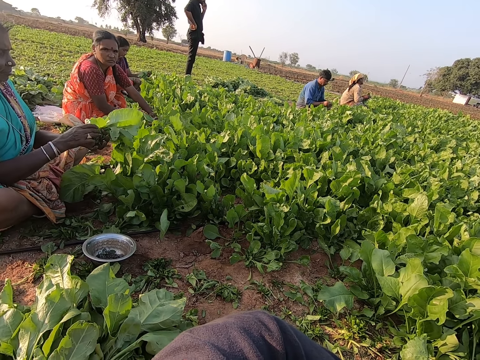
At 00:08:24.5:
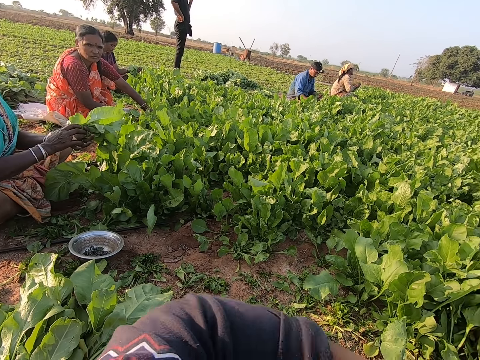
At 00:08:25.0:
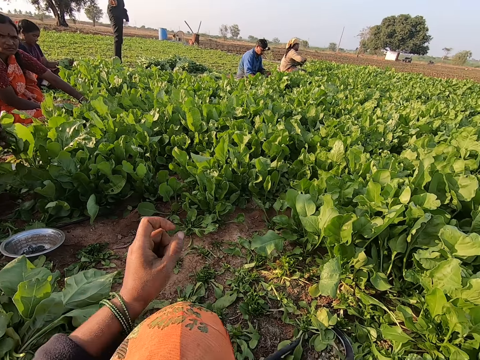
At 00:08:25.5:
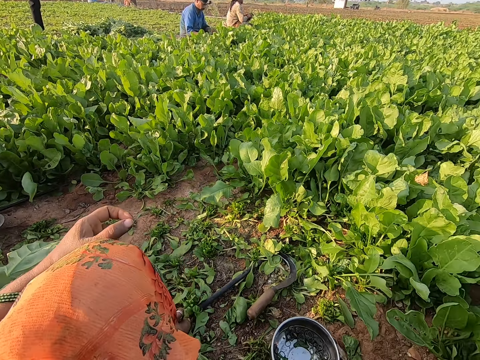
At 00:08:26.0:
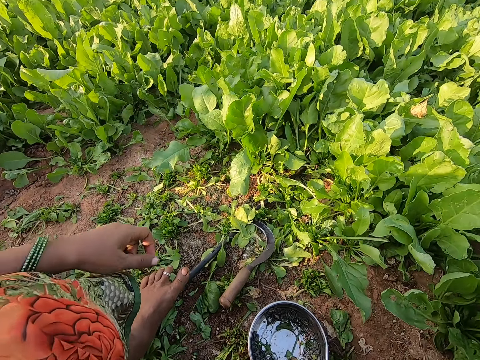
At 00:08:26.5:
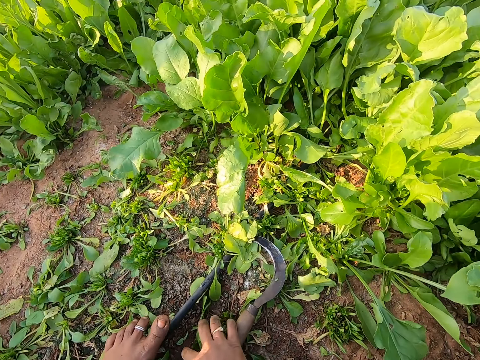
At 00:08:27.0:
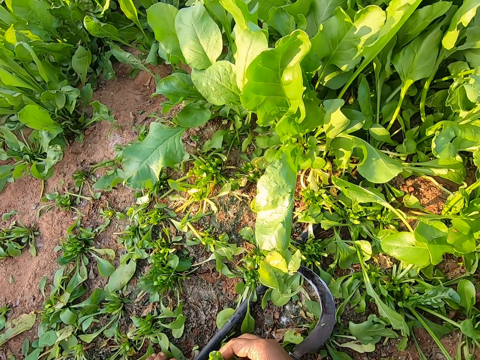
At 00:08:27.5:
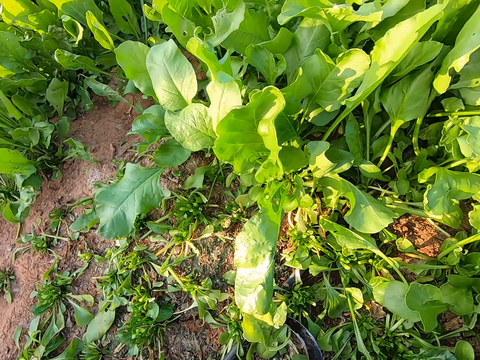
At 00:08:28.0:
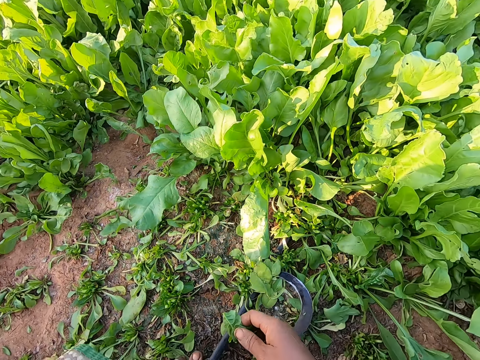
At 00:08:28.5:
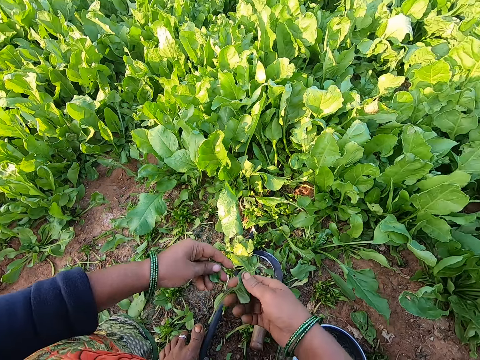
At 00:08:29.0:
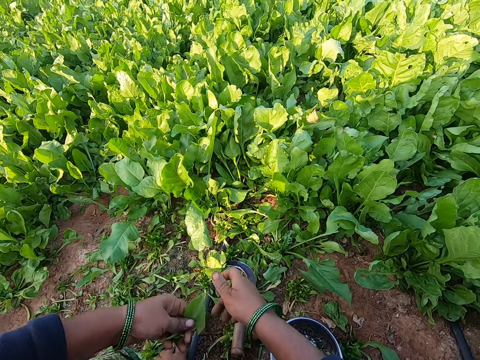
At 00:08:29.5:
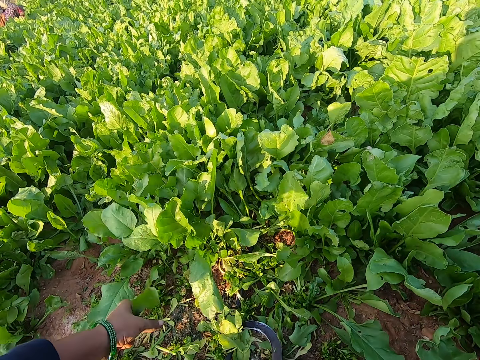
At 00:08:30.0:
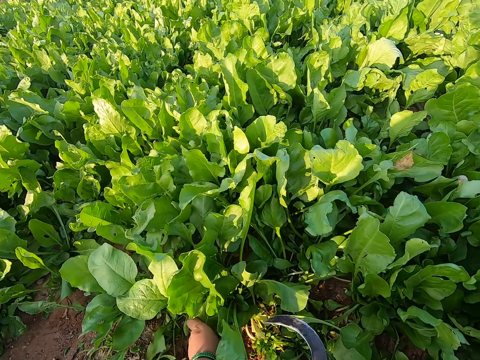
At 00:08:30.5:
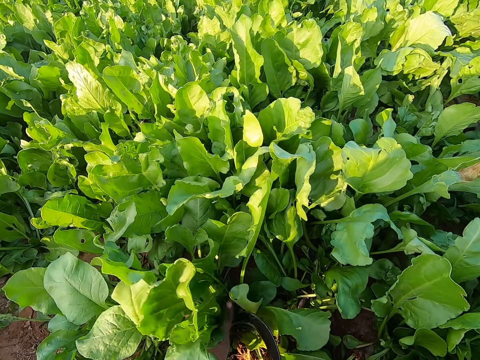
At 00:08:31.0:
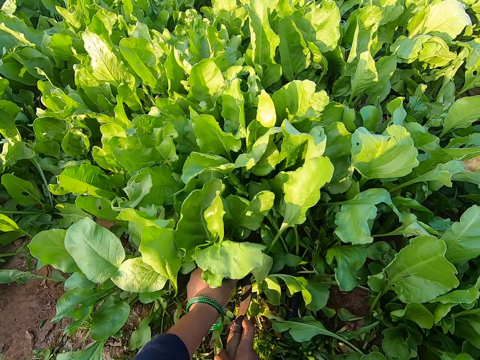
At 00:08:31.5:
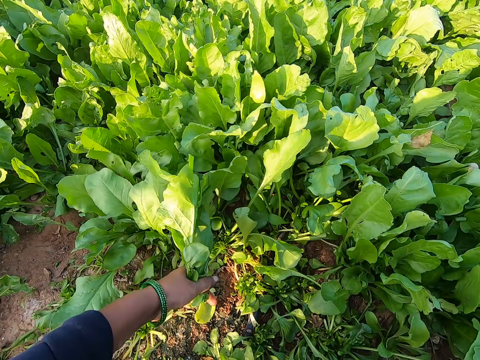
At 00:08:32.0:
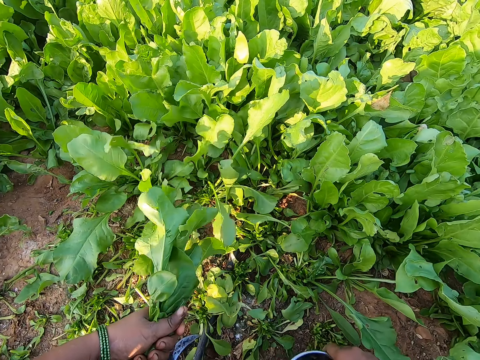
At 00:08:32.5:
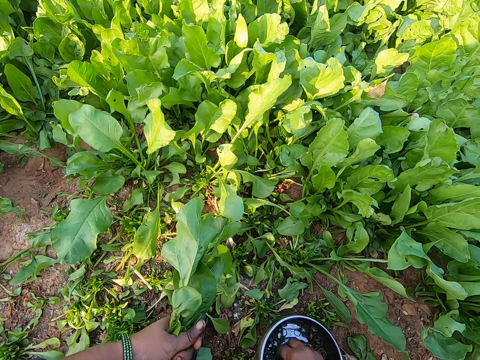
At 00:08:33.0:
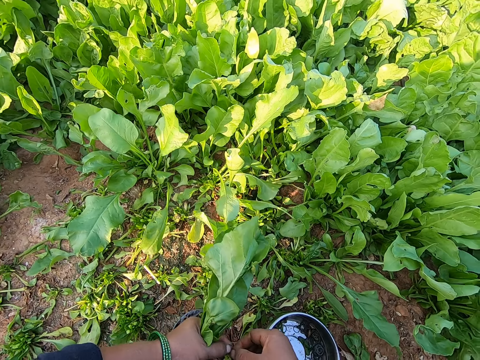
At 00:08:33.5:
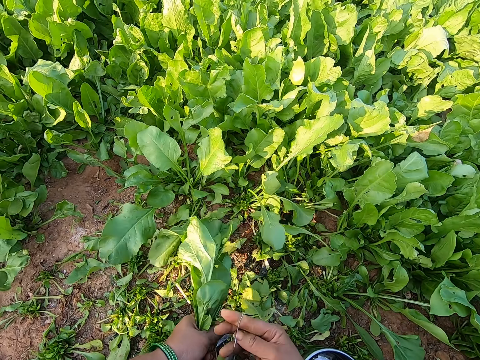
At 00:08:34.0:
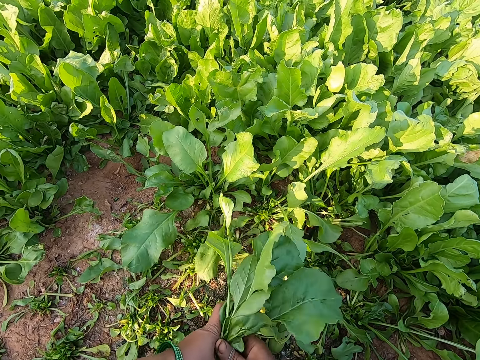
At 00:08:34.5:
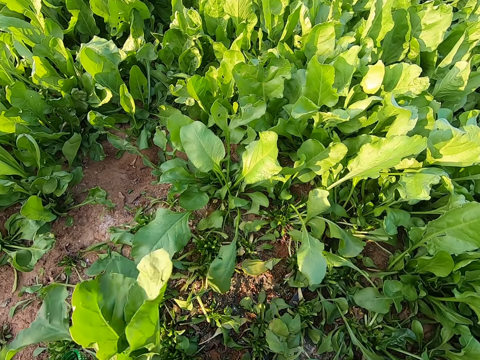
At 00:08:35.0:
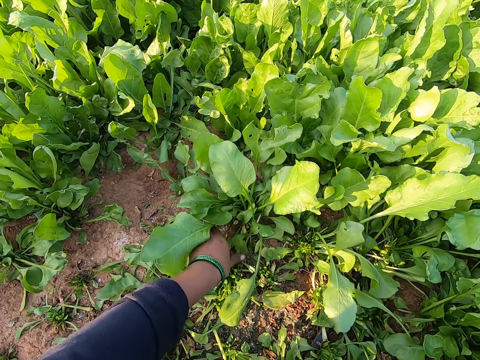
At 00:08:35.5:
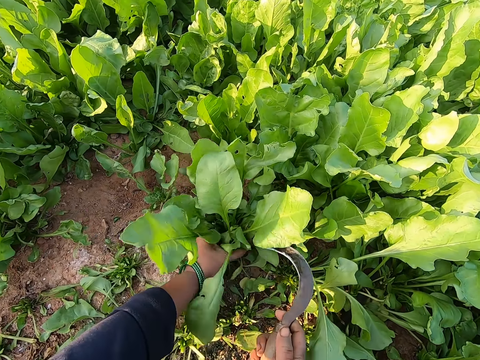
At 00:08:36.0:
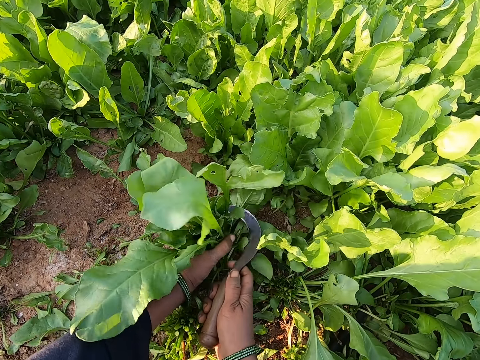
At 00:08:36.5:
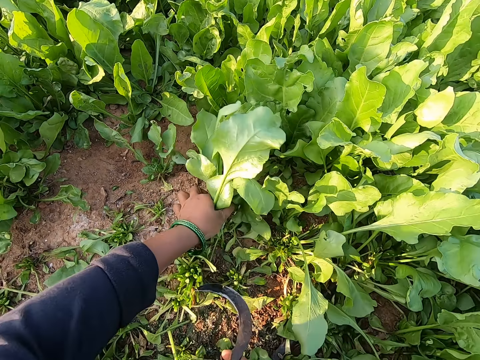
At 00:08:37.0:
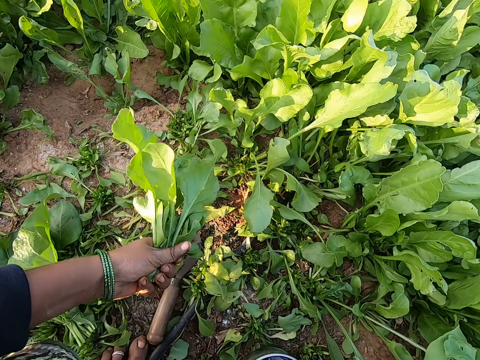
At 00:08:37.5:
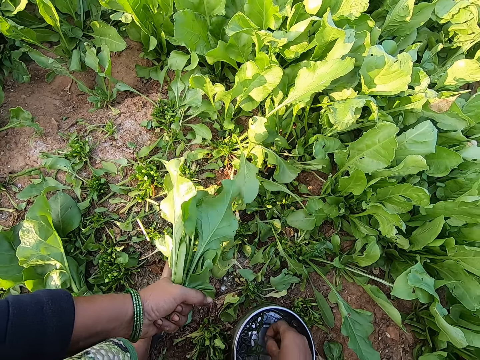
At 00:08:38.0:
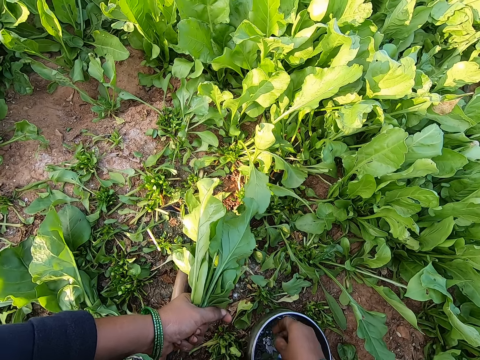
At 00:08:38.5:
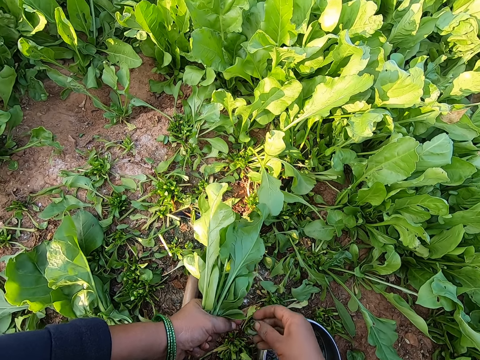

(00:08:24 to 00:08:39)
A woman throws the spinach. The camera wearer gestures her hand. She picks some leaves or spinach from the ground with her right hand. She passes the leaves from her right hand to her left hand. She holds the spinach with both hands. She grabs some leaves on the ground with her left hand and cuts the leaves on the ground with the knife in her right hand. She holds the spinach. She drops the knife on the ground with her right hand. She moves the bowl on the ground with her right hand. She picks a rubber band from the bowl with her right hand. She ties the leaves with the rubber band in both hands. She drops the leaves on the ground with her right hand. She grabs some leaves on the ground with her left hand. She holds the spinach. She cuts the leaves on the ground with the knife in her right hand. She drops the knife on the ground with her right hand. She picks a rubber band from the bowl with her right hand.

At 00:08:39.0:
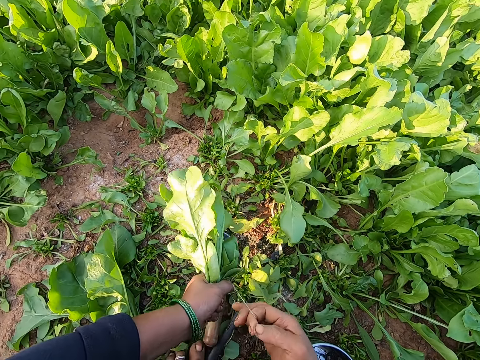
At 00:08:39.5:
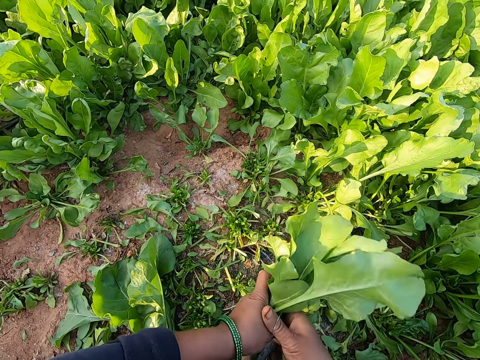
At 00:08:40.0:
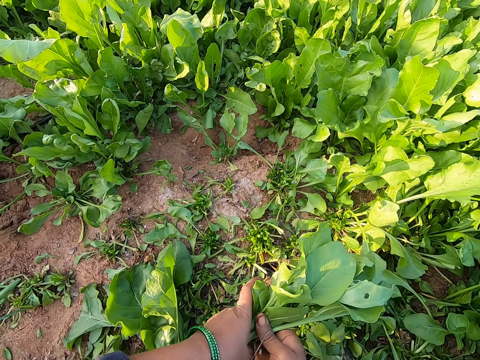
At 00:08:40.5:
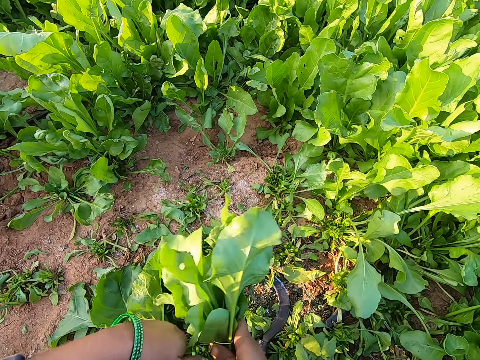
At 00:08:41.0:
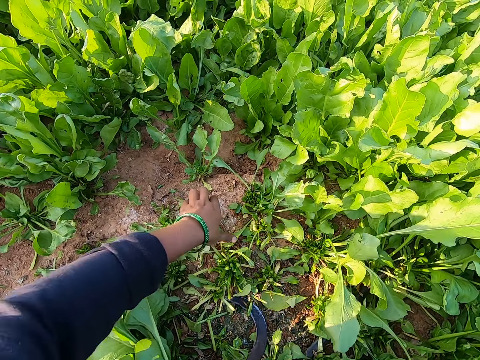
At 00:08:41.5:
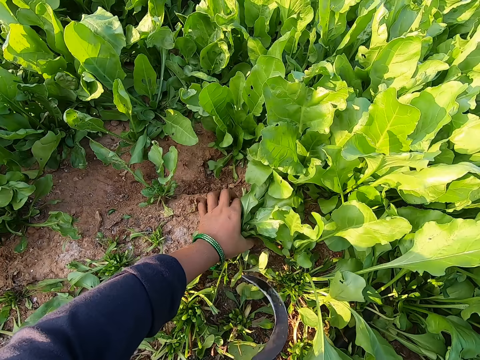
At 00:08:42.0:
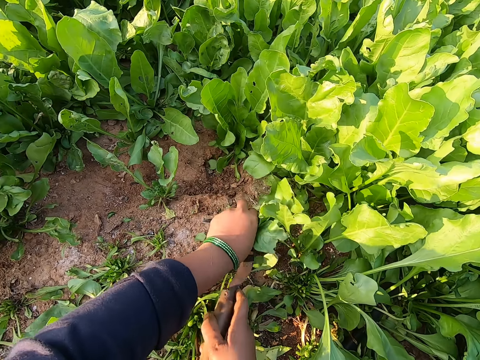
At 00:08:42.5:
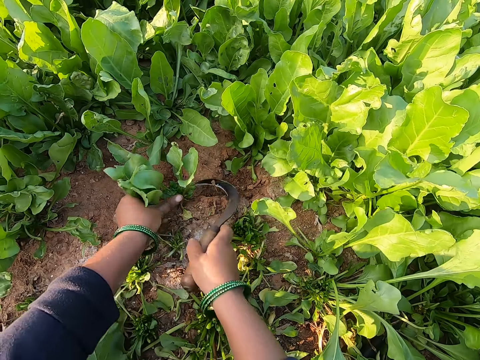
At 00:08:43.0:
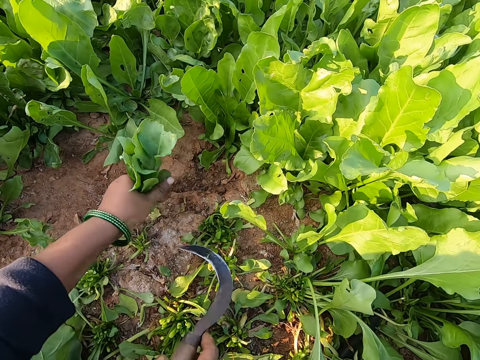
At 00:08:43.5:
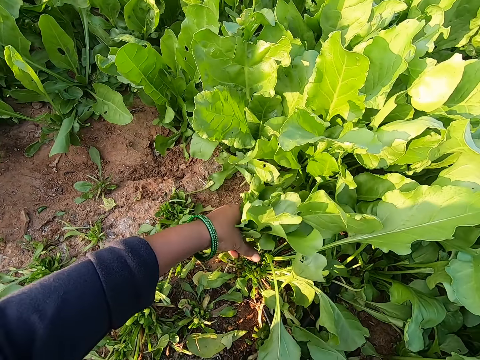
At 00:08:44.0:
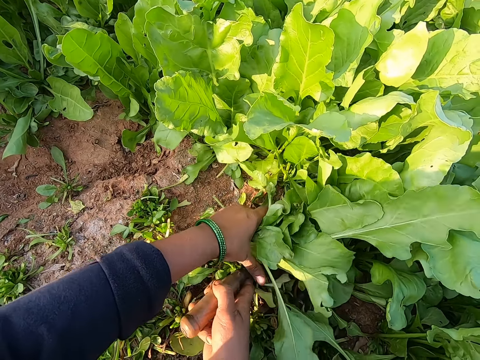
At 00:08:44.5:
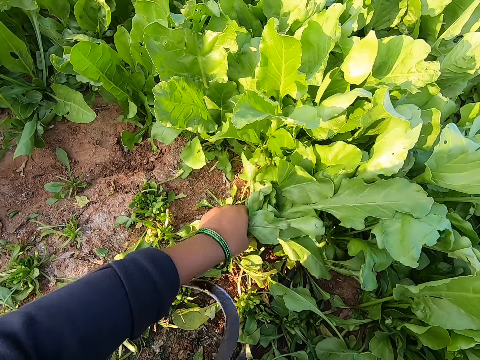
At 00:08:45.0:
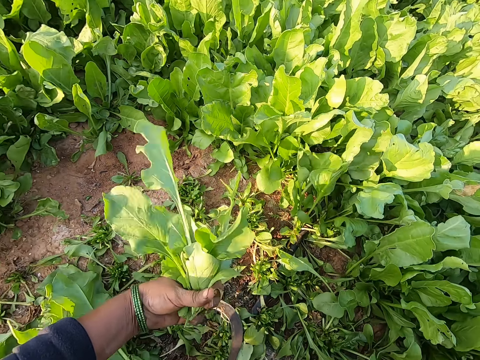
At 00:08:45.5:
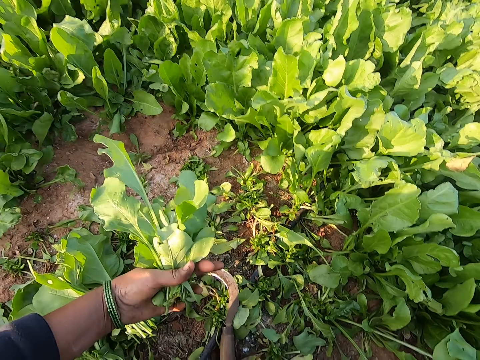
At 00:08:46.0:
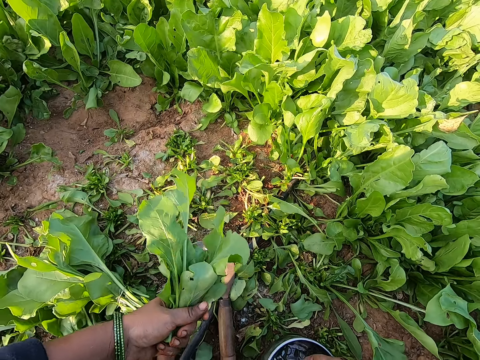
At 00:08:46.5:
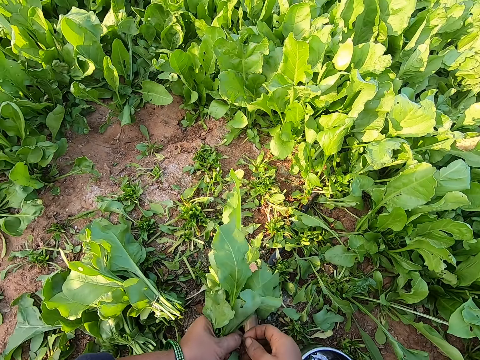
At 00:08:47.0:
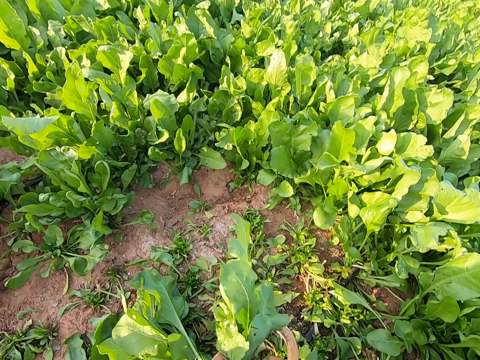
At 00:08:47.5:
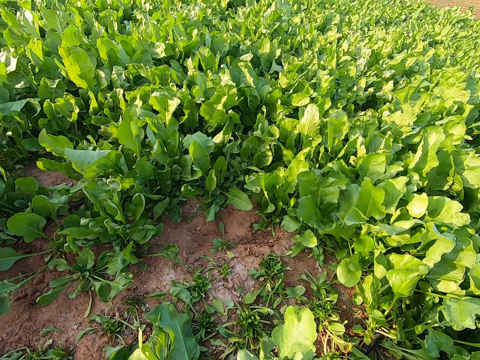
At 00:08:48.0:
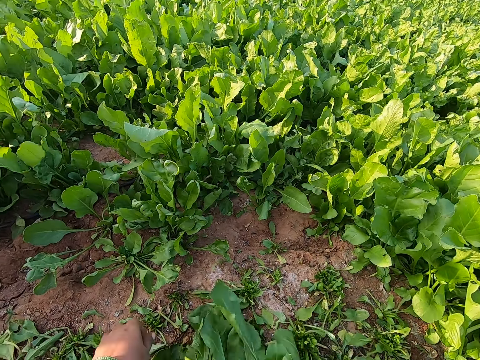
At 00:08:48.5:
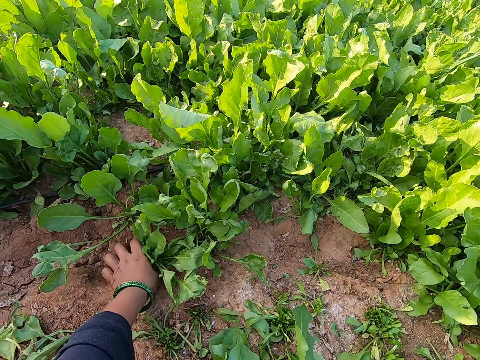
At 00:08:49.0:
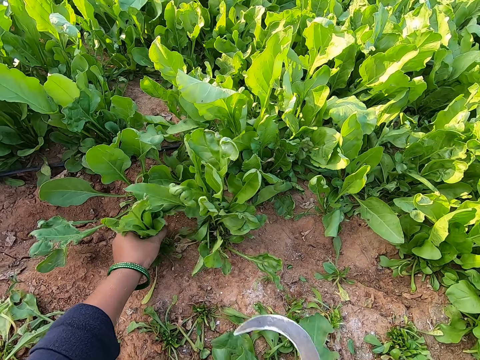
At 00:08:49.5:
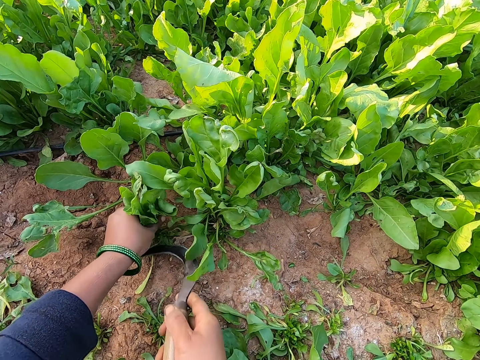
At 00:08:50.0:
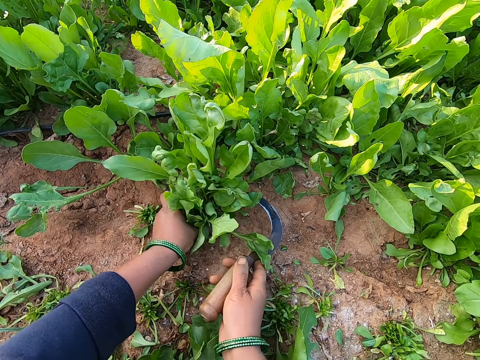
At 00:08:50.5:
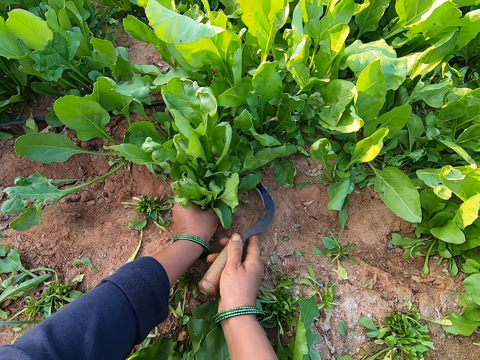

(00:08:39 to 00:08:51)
The camera wearer ties the leaves or spinach with the rubber band in both hands. She drops the leaves on the ground with her right hand. She picks the knife or sickle from the ground with her right hand and grabs some leaves on the ground with her left hand. She holds the spinach. She cuts the leaves on the ground with the knife in her right hand. She holds the spinach. She cuts the spinach with the sickle. She drops the knife on the ground with her right hand. She picks a rubber band from the bowl with her right hand. She ties the leaves with the rubber band in both hands. She drops the leaves on the ground with her right hand. She grabs some leaves on the ground with her left hand. She holds the spinach. She cuts the leaves on the ground with the knife in her right hand.
